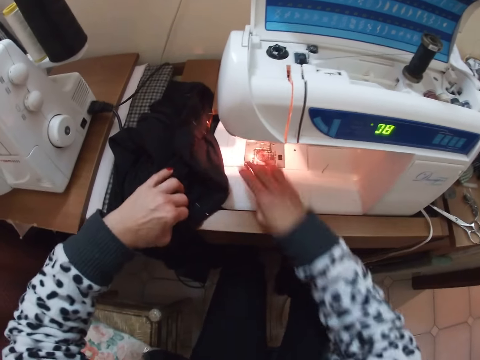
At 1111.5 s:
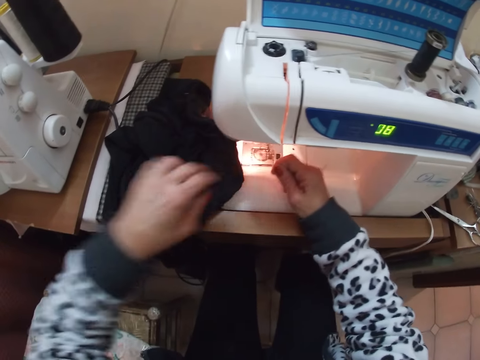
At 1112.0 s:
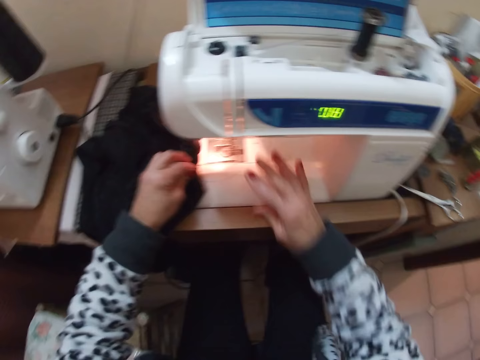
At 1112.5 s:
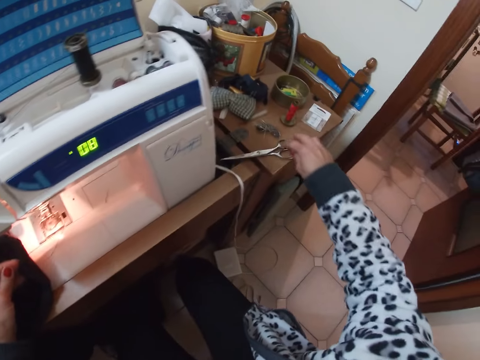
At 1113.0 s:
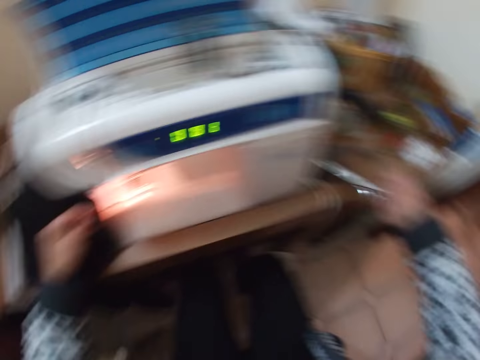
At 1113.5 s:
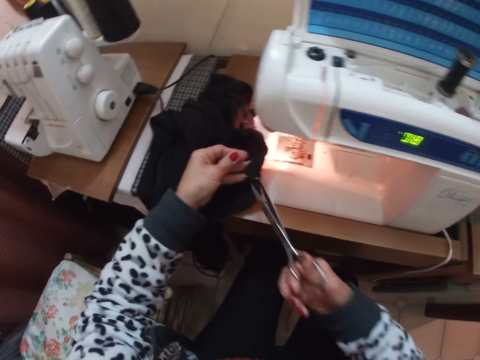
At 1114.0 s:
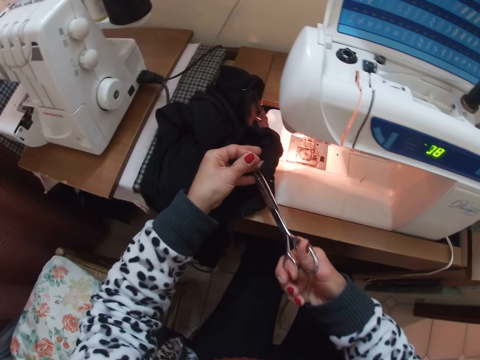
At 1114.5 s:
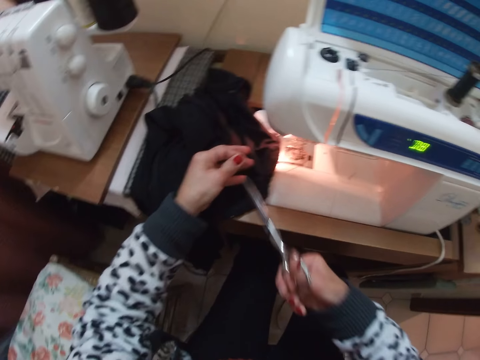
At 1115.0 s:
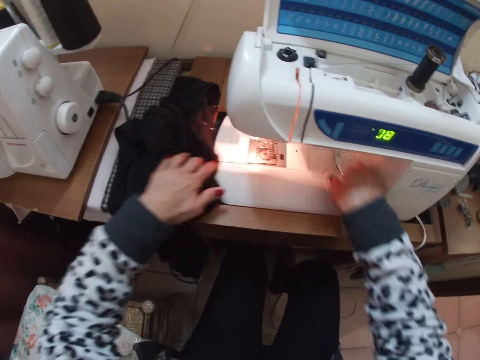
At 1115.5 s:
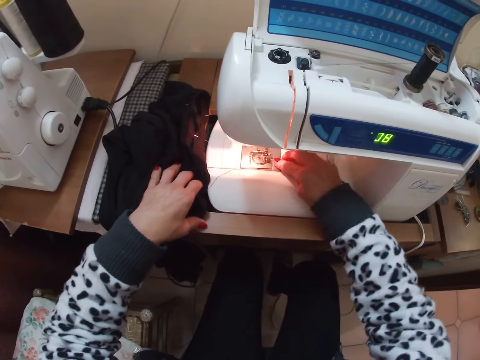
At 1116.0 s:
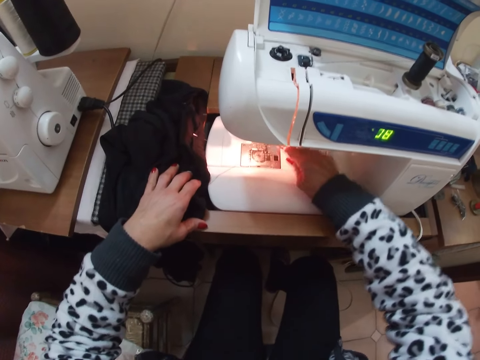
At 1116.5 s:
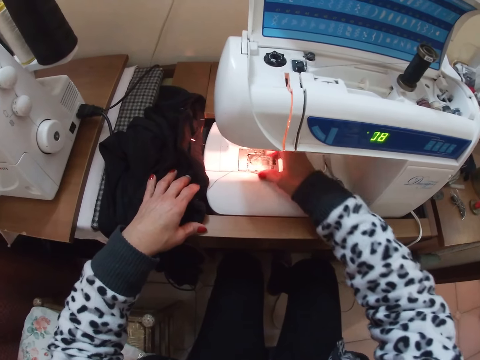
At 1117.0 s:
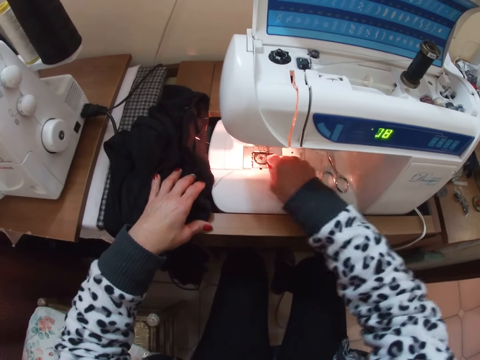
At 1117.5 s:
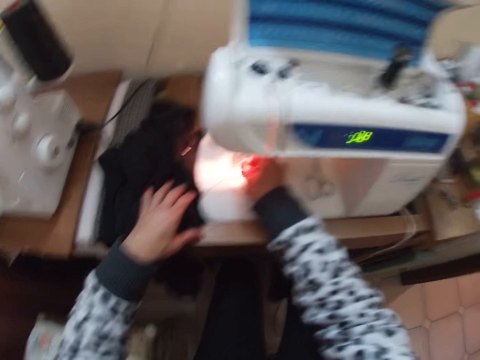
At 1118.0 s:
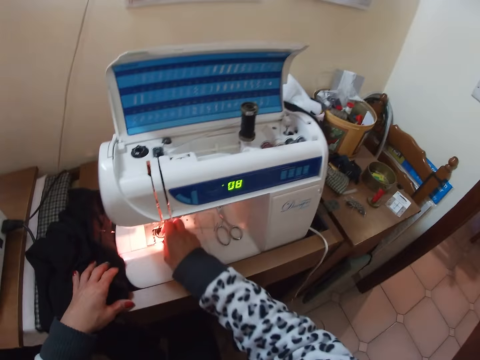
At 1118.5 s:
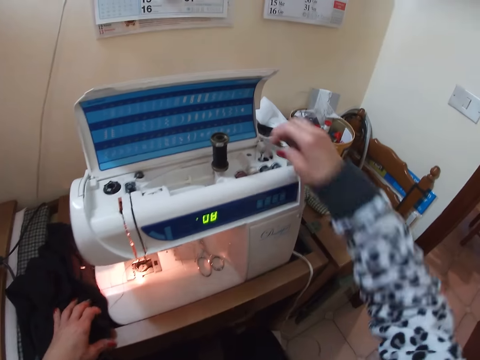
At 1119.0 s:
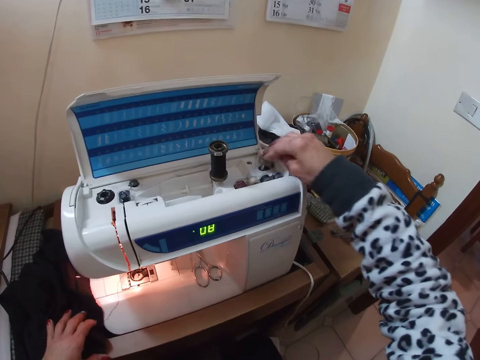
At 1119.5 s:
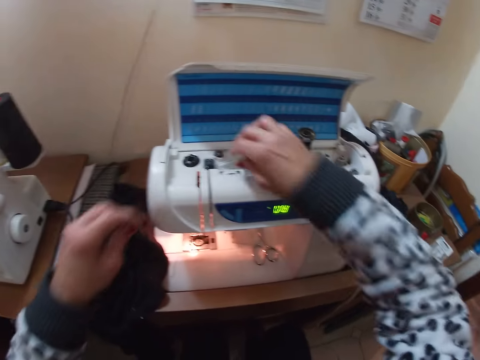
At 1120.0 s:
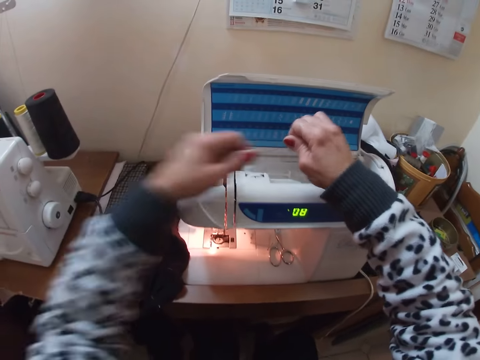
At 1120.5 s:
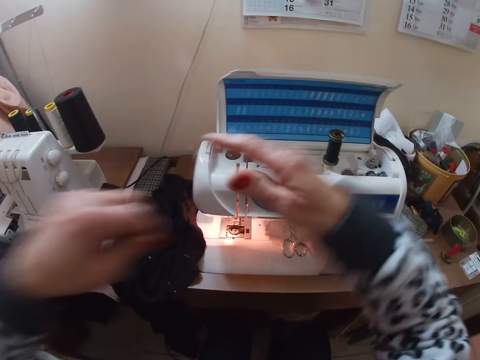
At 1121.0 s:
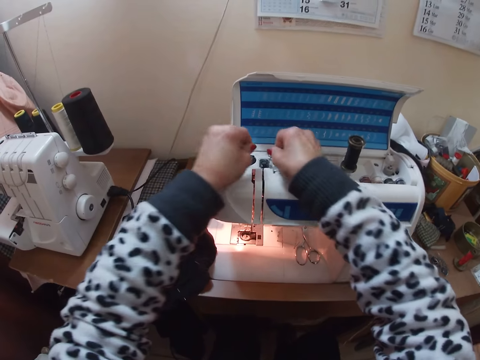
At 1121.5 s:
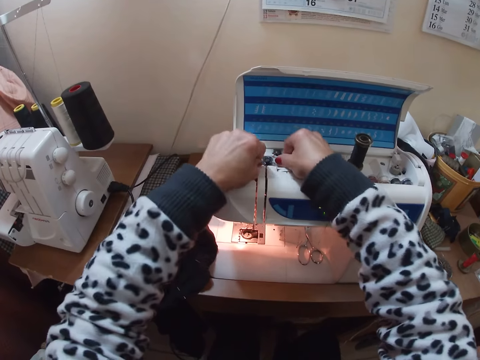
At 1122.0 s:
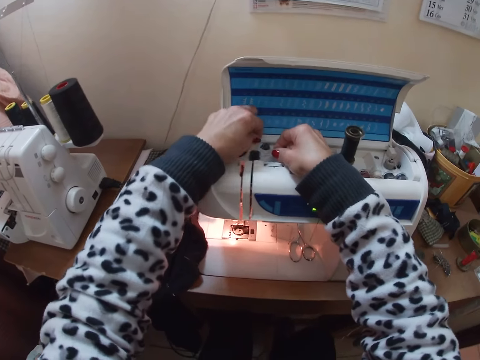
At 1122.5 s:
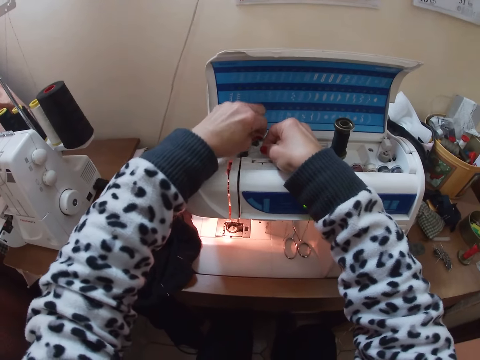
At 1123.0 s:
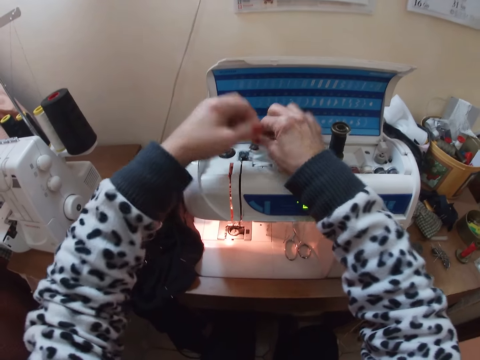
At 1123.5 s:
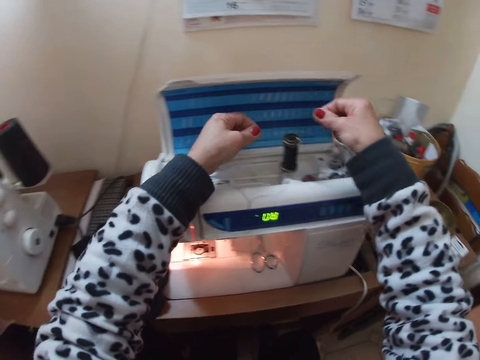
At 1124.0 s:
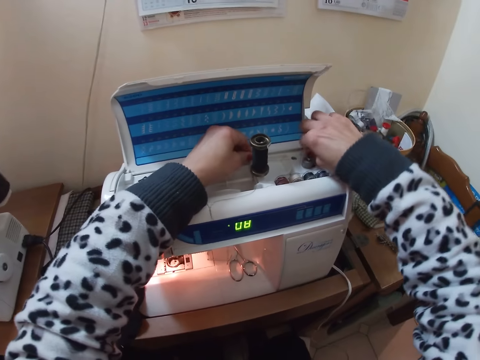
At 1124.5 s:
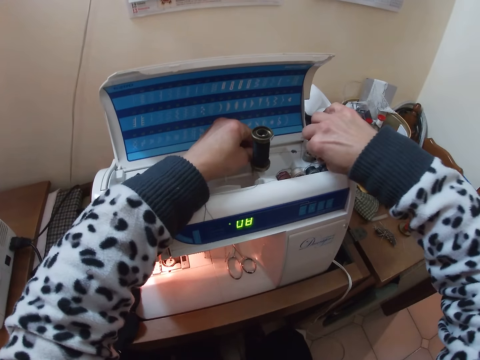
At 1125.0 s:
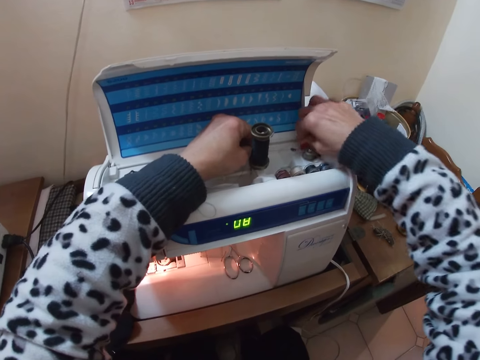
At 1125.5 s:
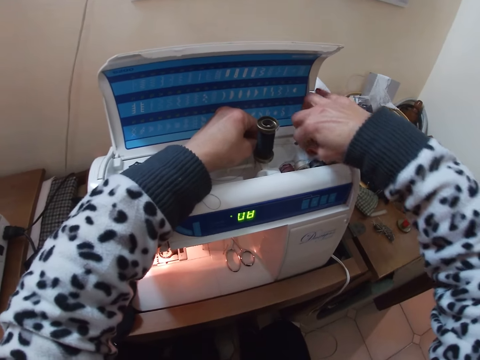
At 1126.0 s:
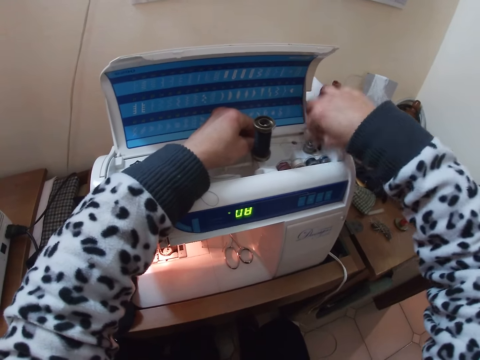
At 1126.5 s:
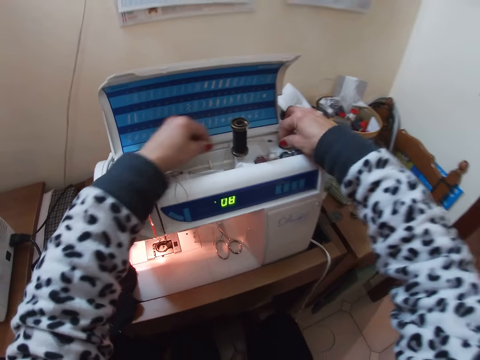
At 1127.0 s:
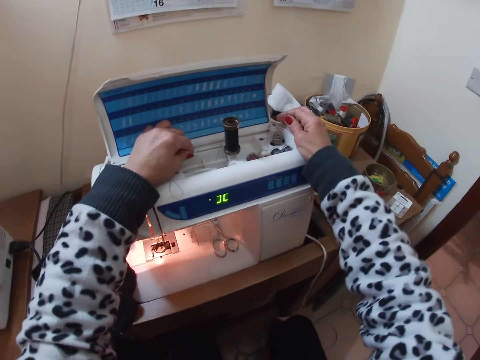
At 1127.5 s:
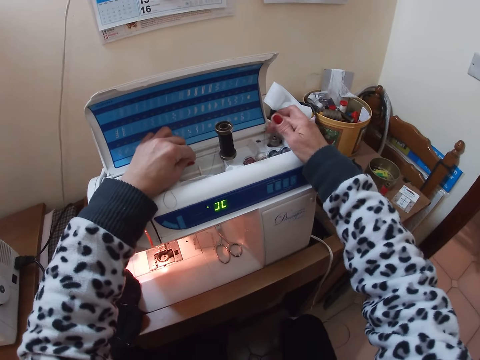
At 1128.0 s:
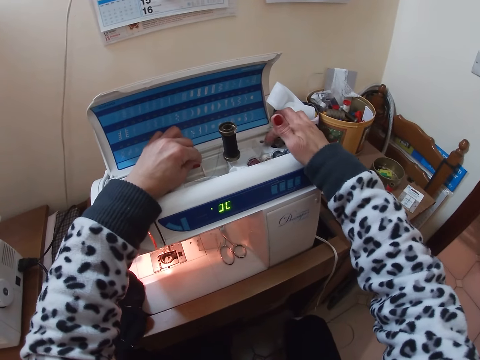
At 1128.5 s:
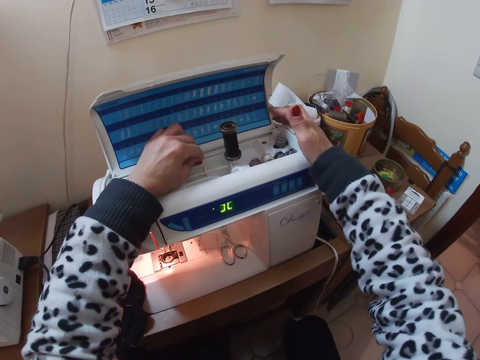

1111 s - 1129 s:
The camera wearer holds the thread. They pick up the scissors from the table. They cut the thread or material with the scissors. They drop the scissors on the sewing machine bed. They remove the throat plate. They put down the throat plate on the machine bed. They remove a thread from the sewing machine. They hold the pressure foot with their hand. They hold the bobbin winder. They put a thread on the sewing machine. They hold the thread in their hand. They put the thread on the bobbin winder.

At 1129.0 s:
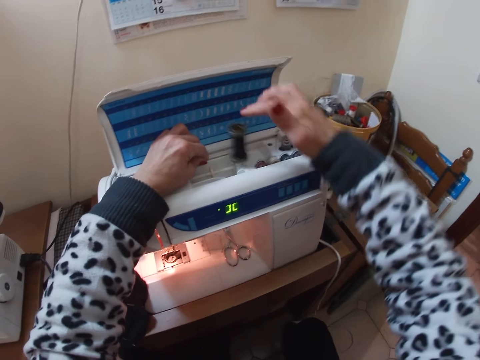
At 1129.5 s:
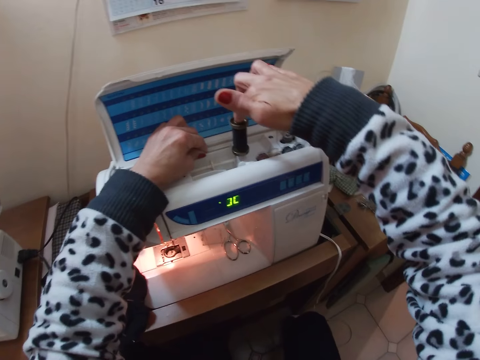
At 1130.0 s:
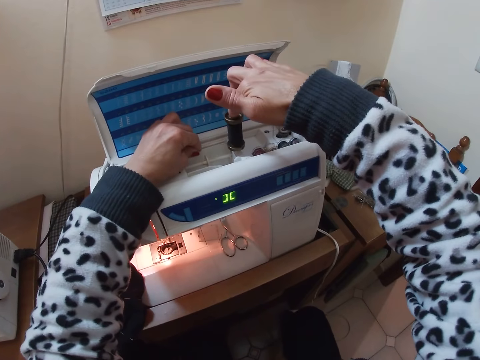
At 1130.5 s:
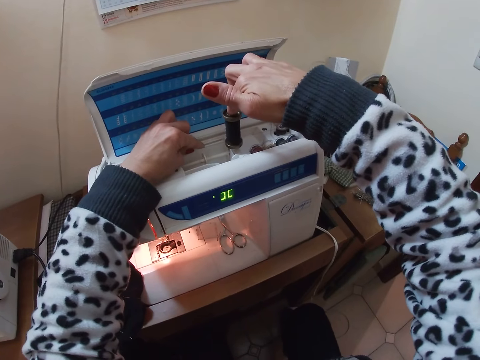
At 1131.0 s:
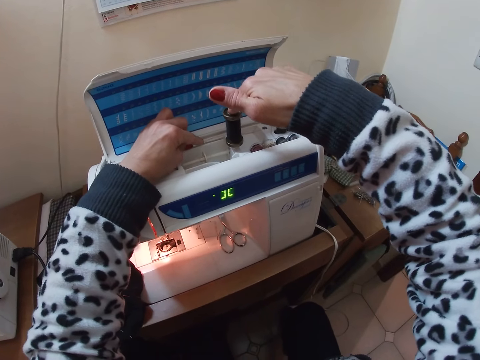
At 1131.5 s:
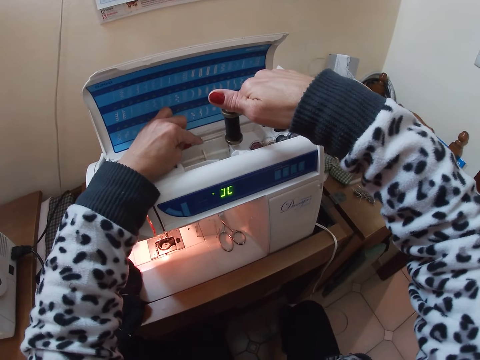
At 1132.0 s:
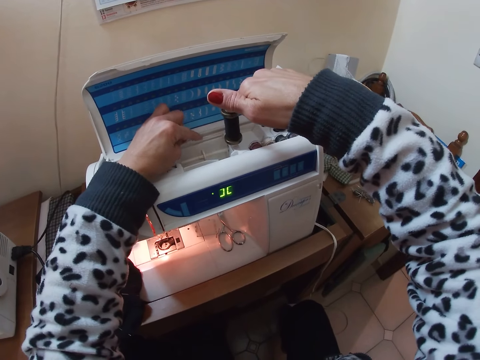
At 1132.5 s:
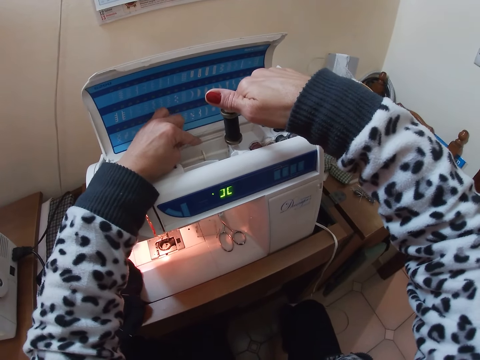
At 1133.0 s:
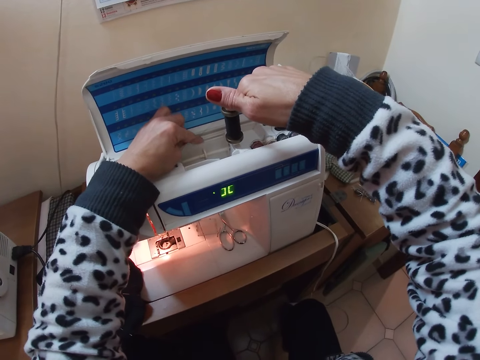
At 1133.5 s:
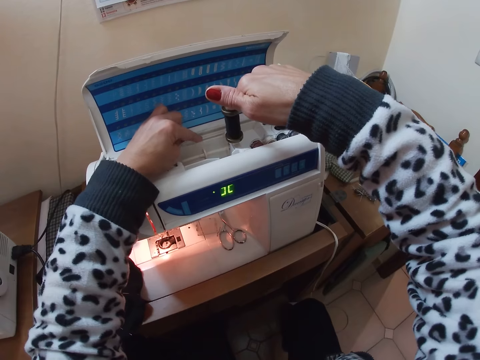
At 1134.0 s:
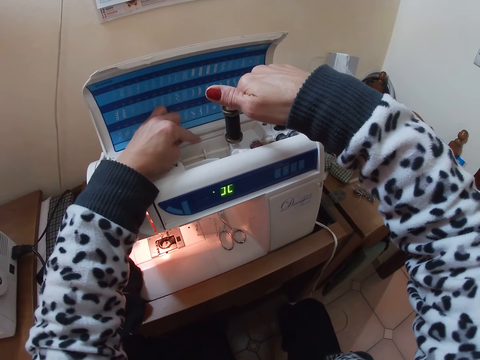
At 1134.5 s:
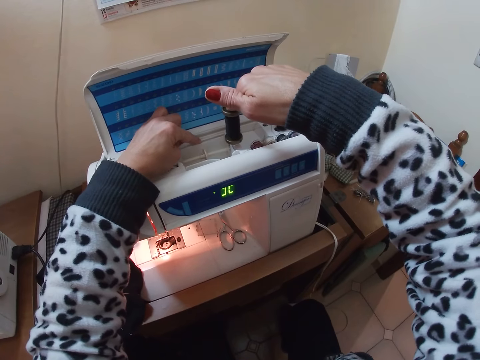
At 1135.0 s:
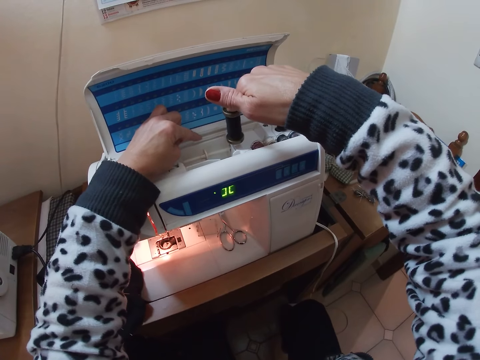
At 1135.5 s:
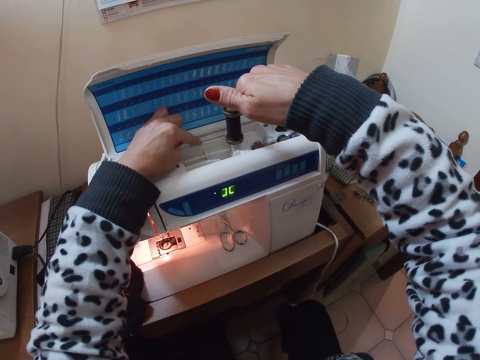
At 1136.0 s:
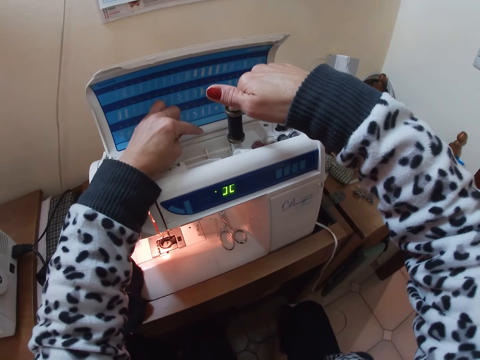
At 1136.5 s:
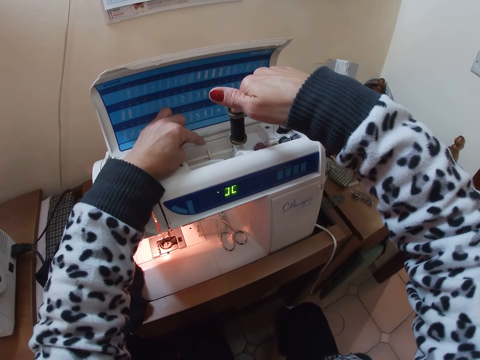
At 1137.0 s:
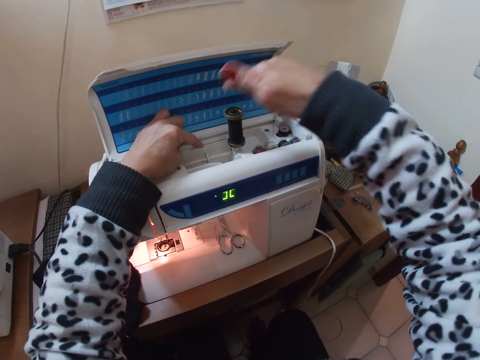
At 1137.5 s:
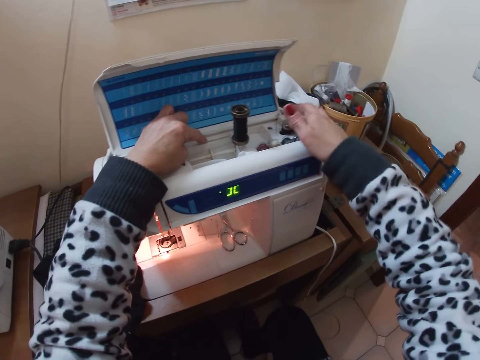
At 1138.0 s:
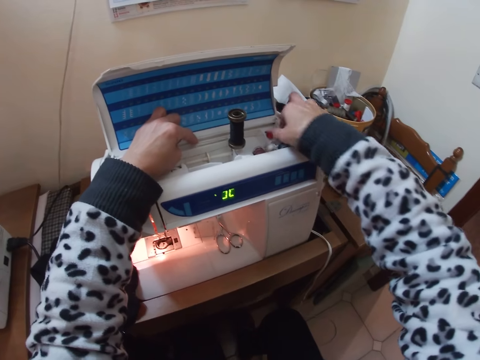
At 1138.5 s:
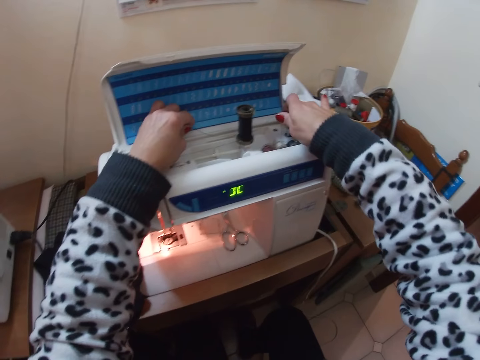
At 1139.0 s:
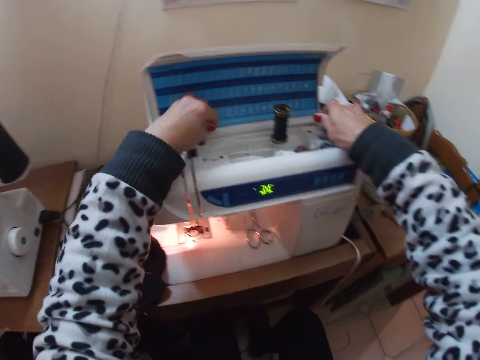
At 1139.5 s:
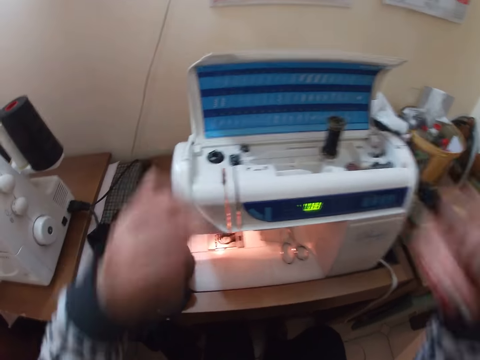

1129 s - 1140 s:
The camera wearer rotates the spool pin. They remove the bobbin.
